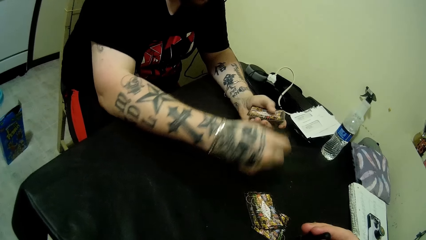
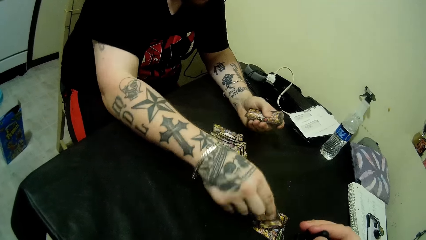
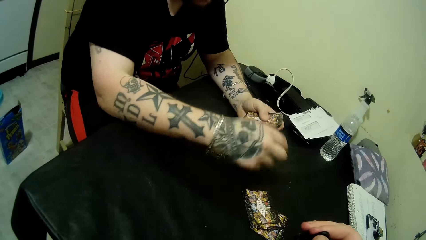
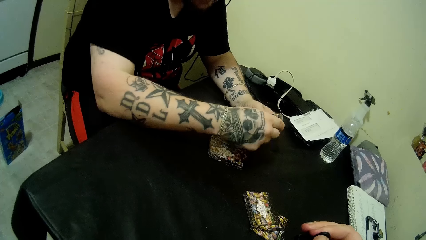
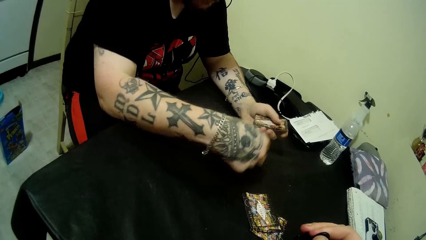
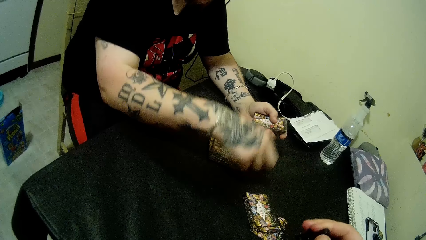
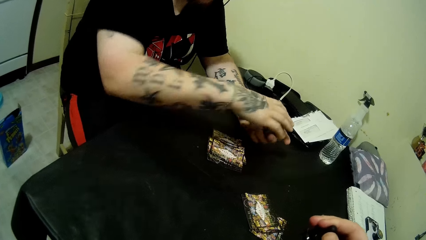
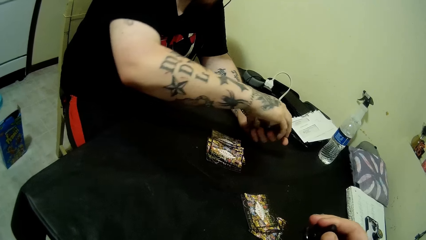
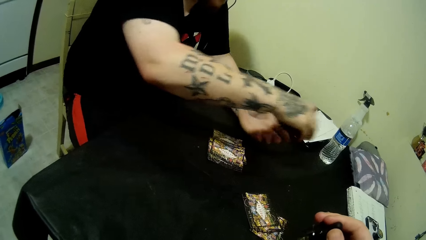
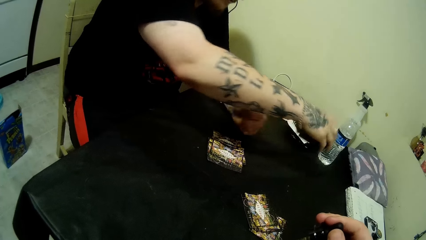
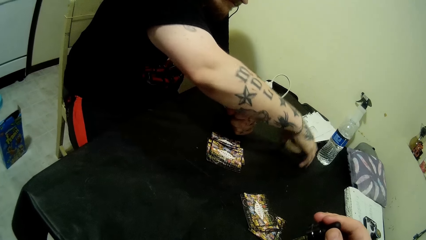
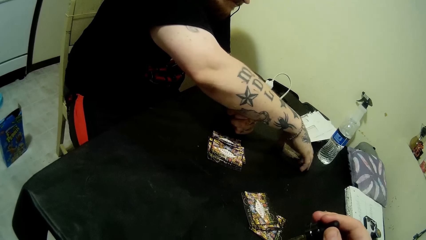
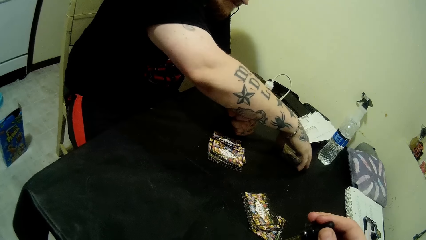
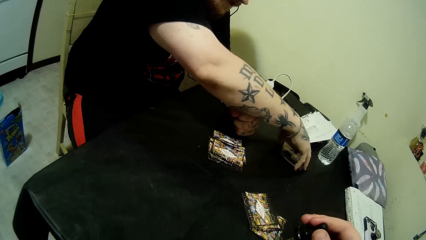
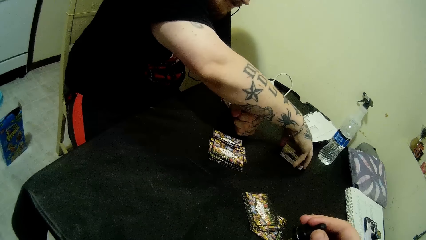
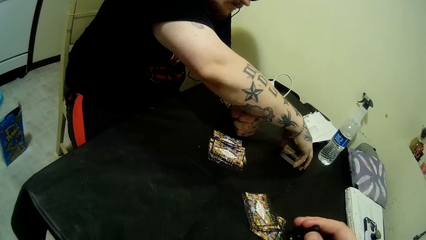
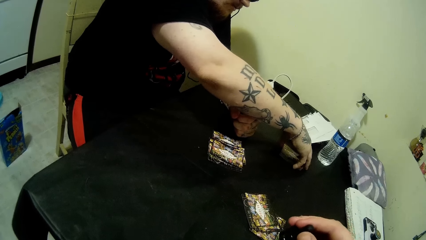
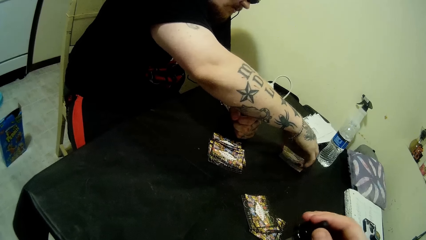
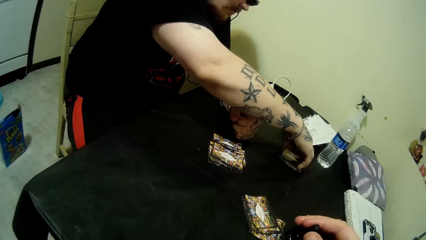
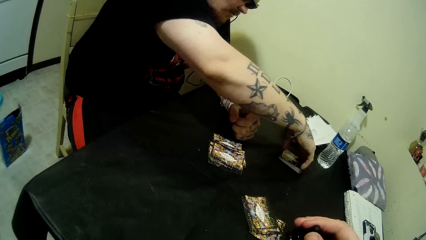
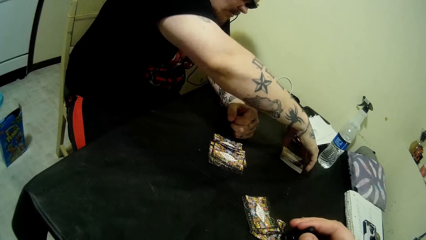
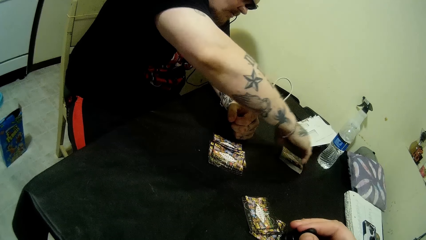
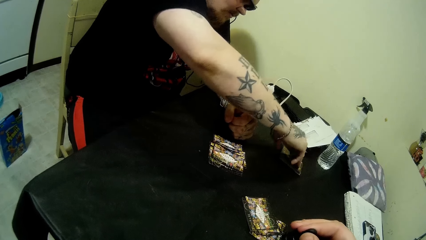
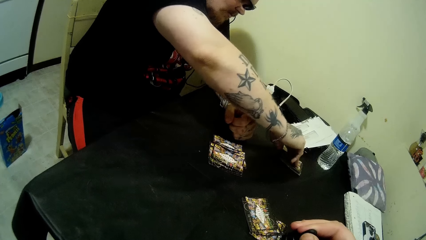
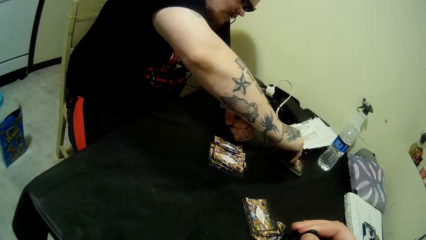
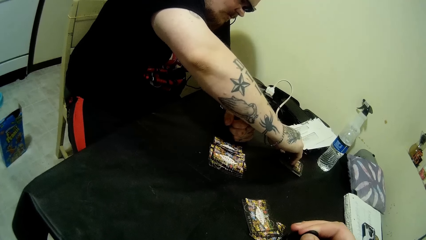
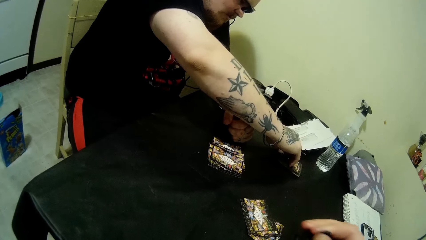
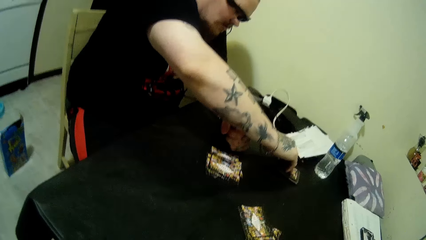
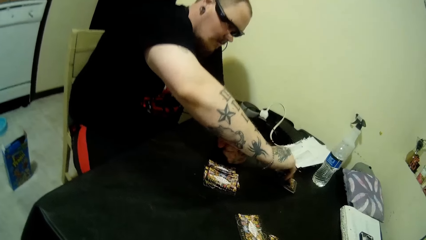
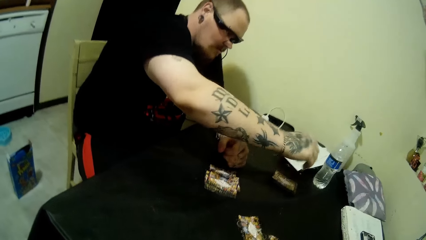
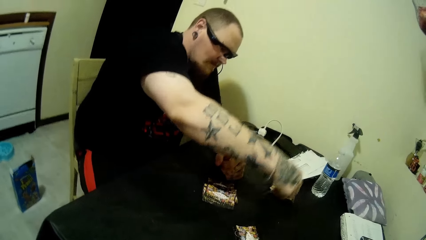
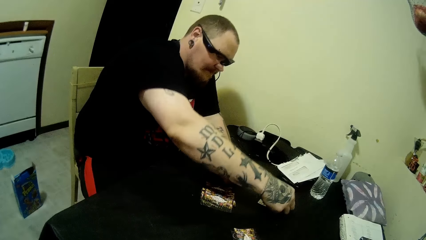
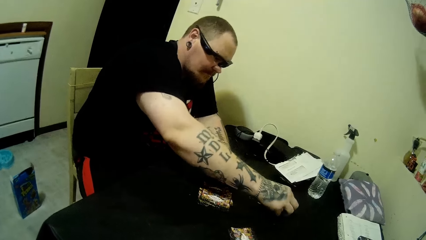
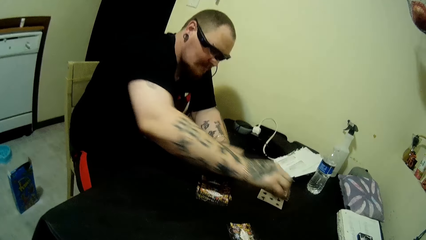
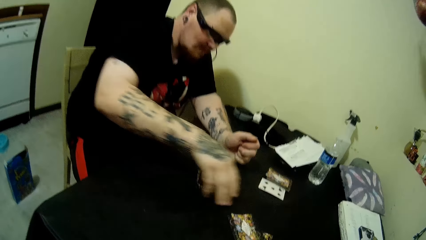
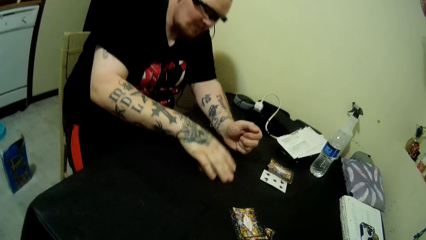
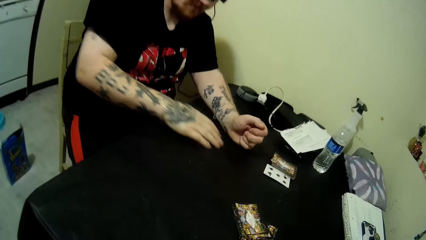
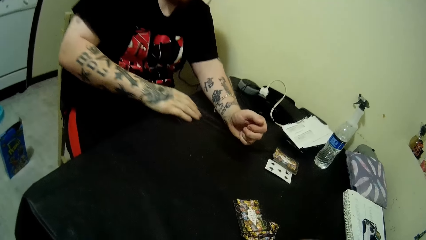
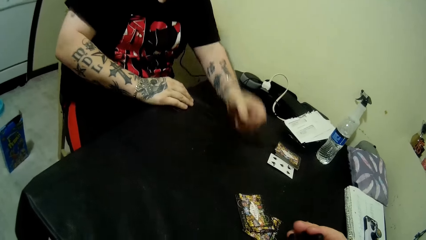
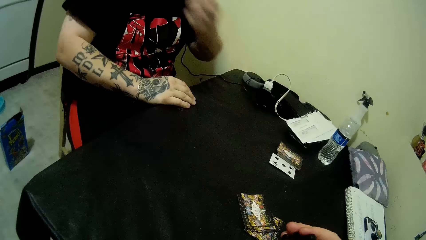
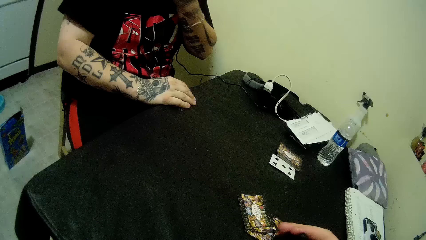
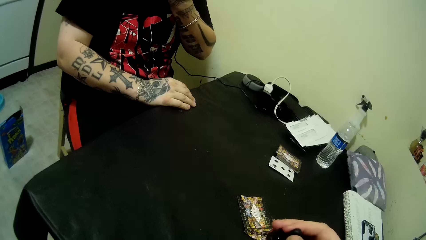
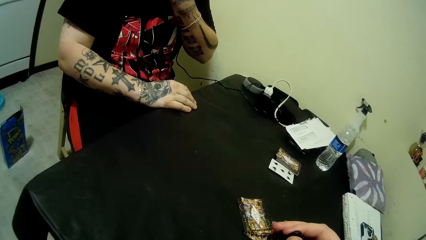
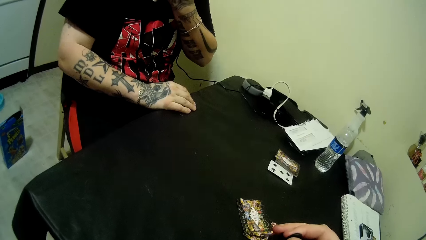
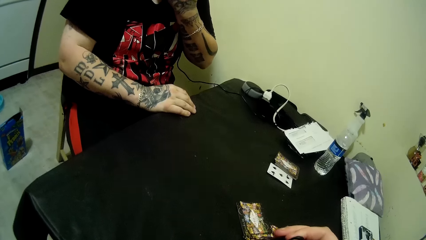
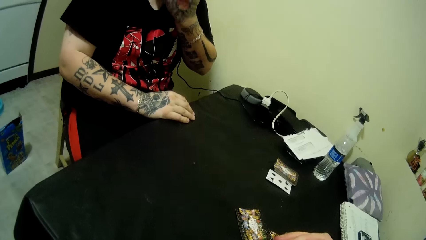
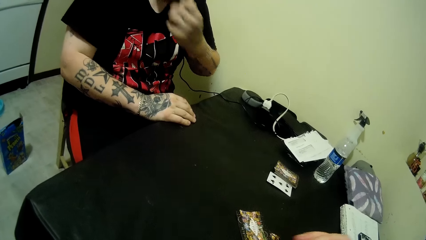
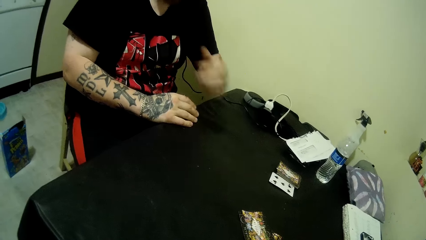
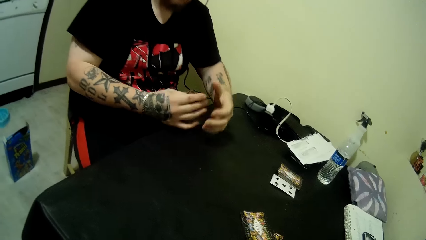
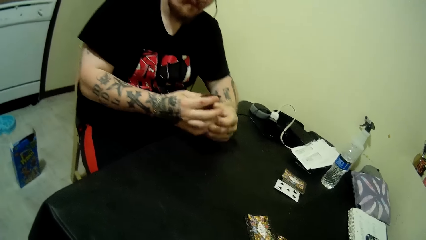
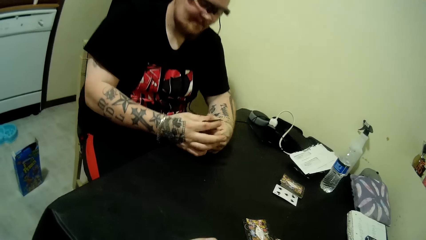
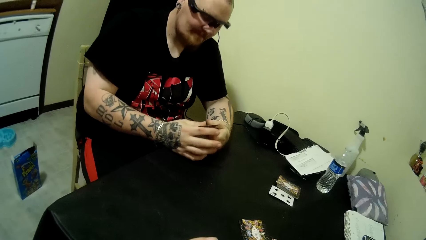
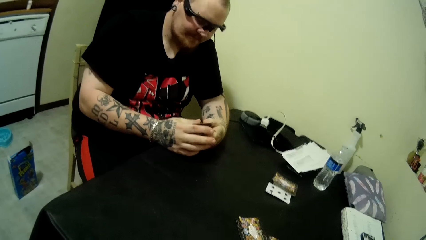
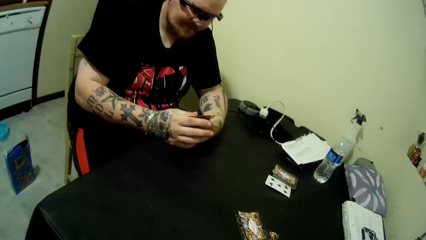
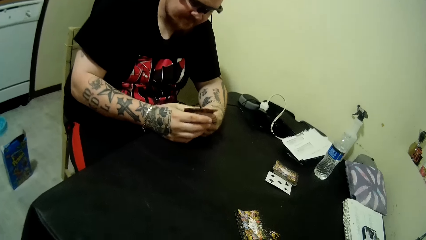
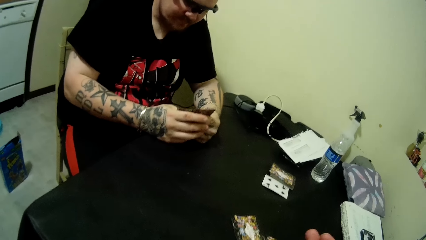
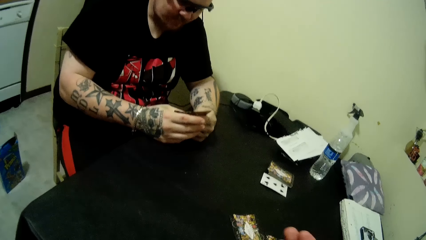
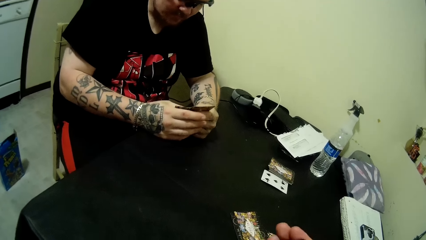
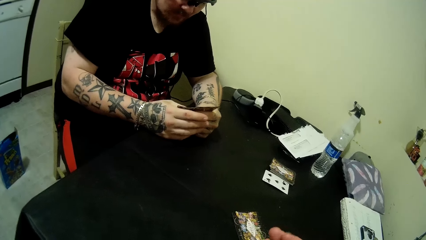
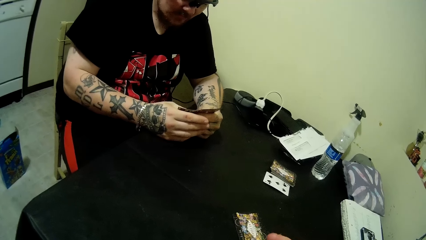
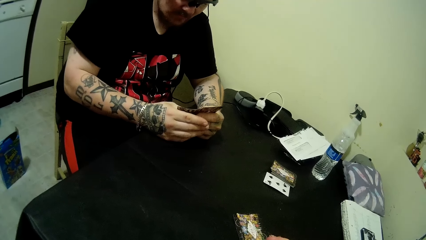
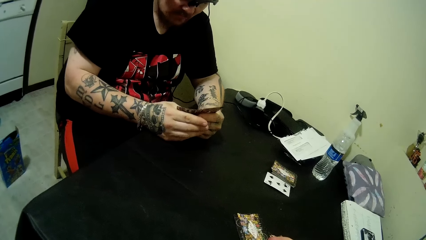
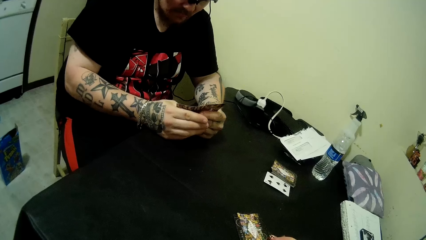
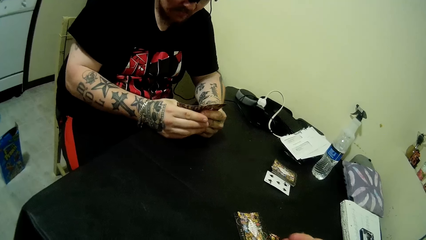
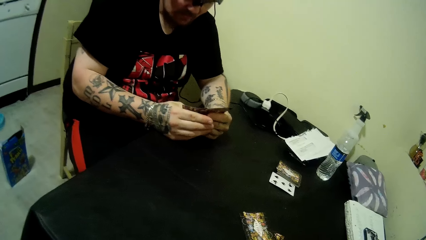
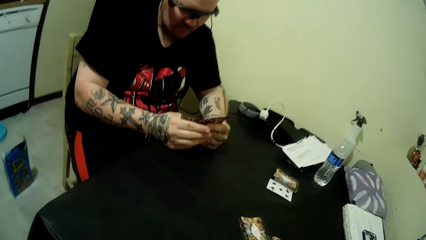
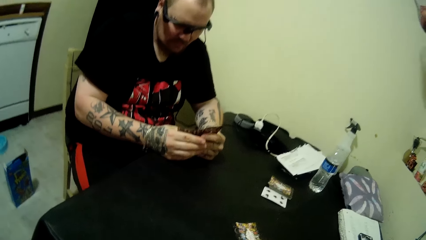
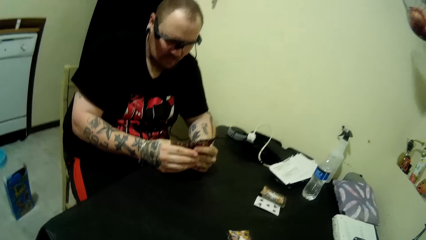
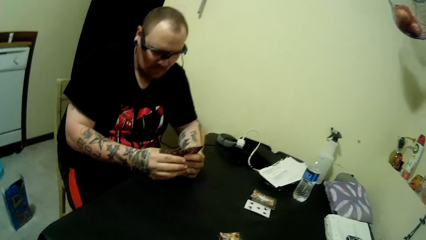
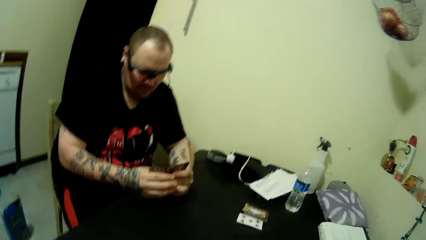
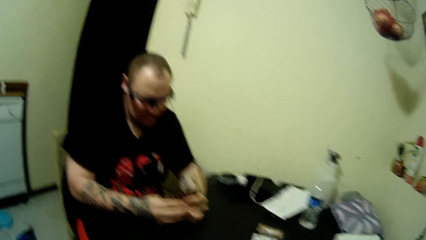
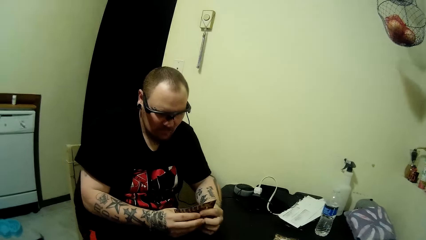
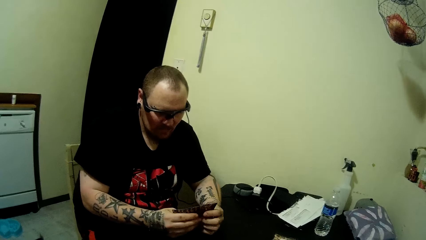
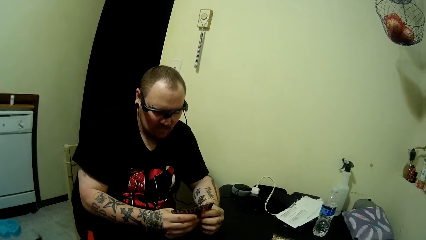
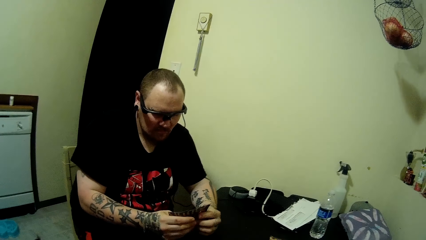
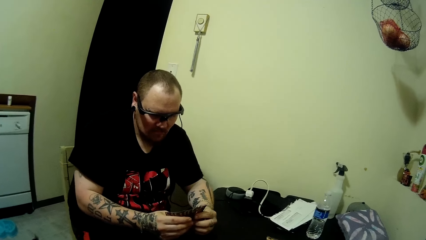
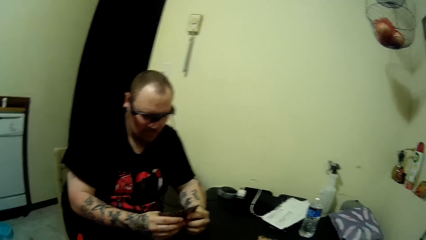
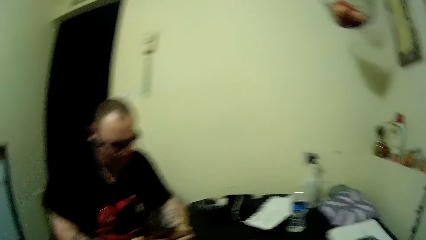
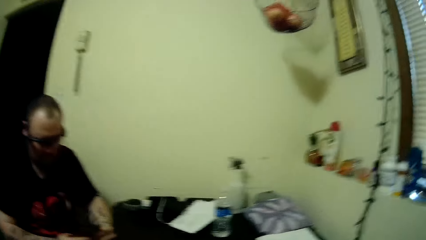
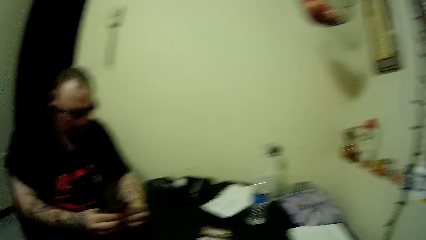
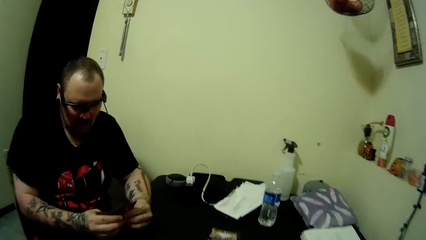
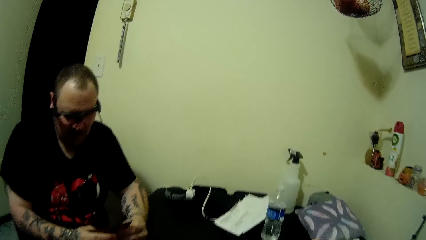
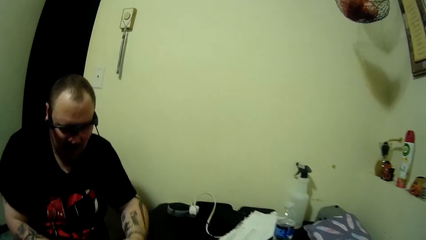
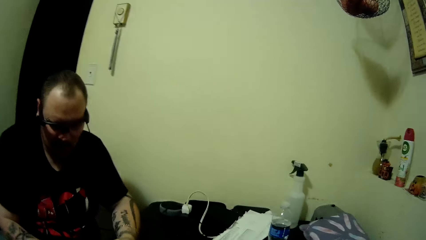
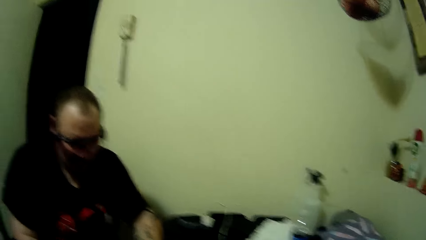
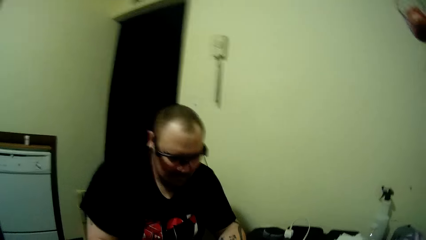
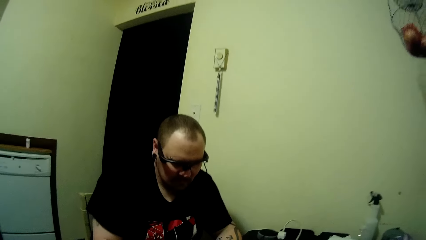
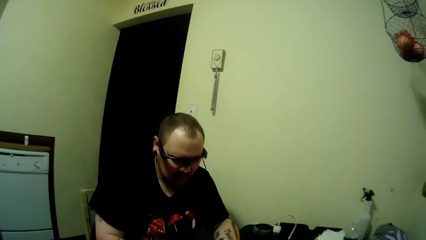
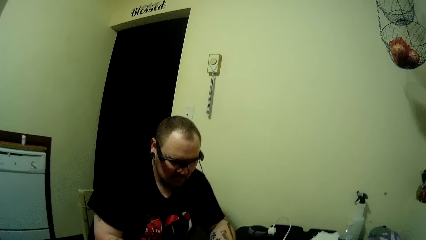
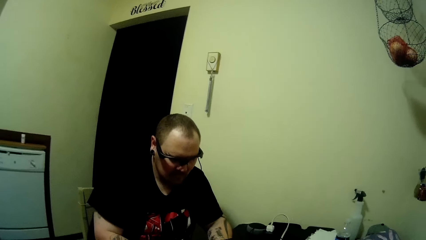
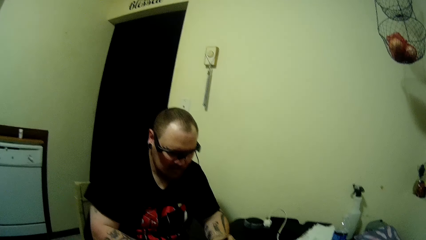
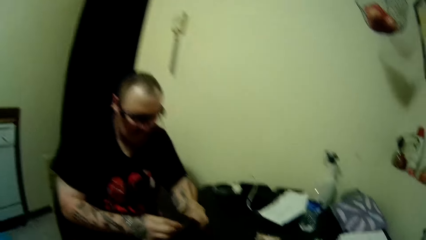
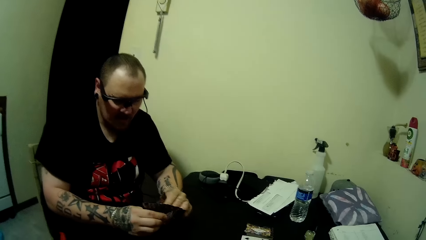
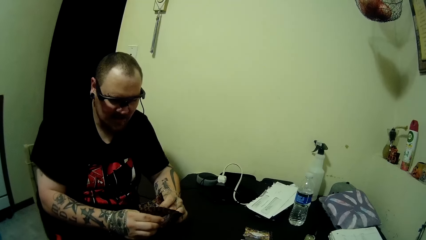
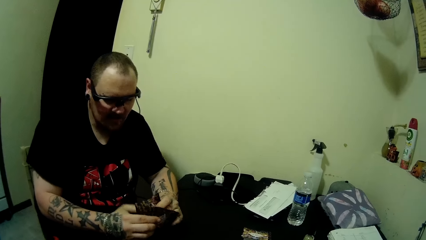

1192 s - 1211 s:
A man places some of the cards on the table as a stack. The man moves a card to the table from the stack of cards with his right hand. The man picks the first part of the shared cards with his right hand and raises his left hand towards his head. The man shuffles the cards in his hands. The camera wearer drops the bottle on the table with his right hand.
